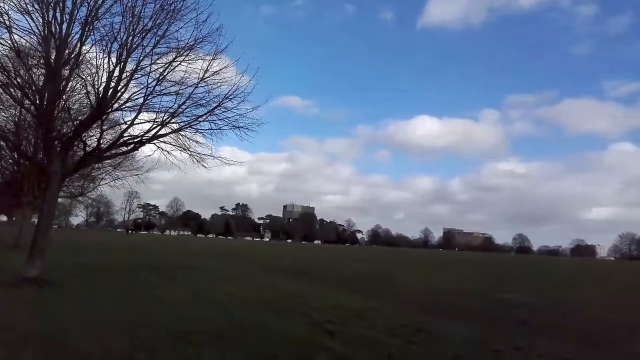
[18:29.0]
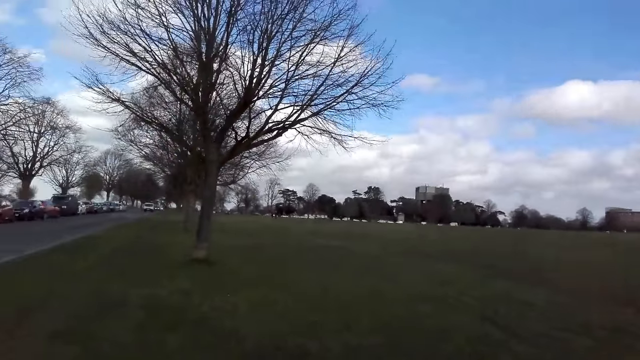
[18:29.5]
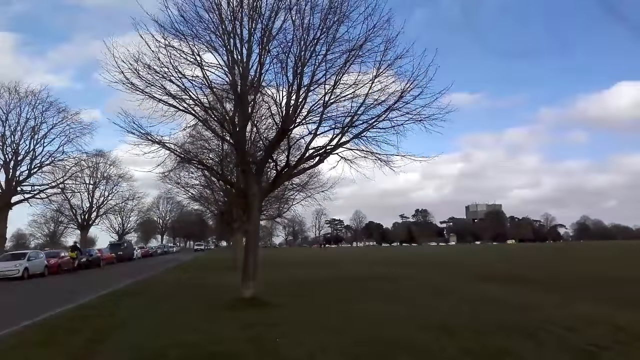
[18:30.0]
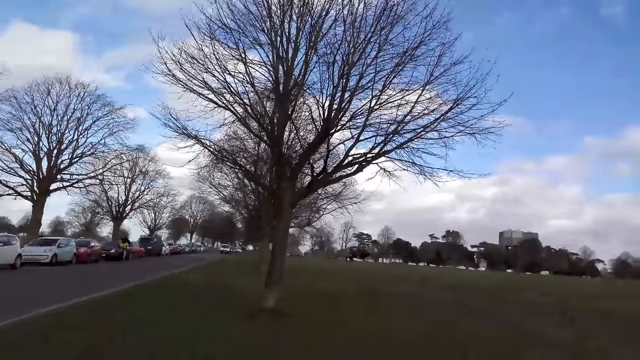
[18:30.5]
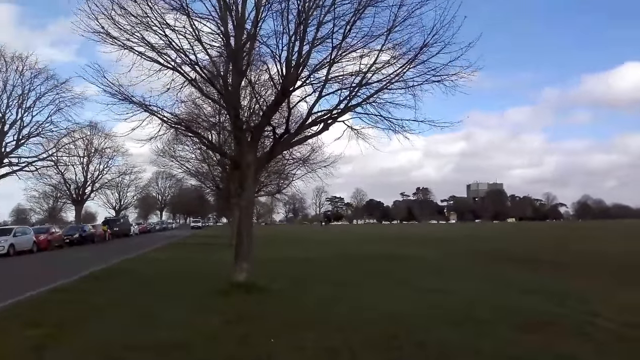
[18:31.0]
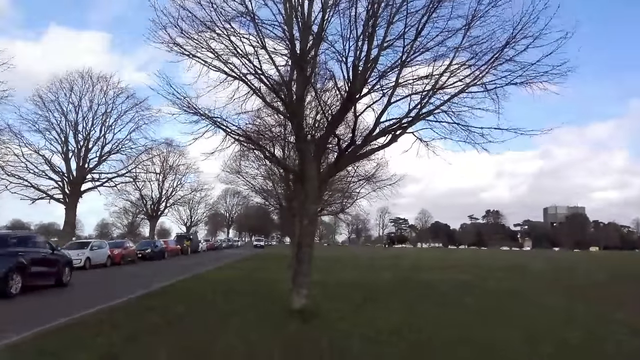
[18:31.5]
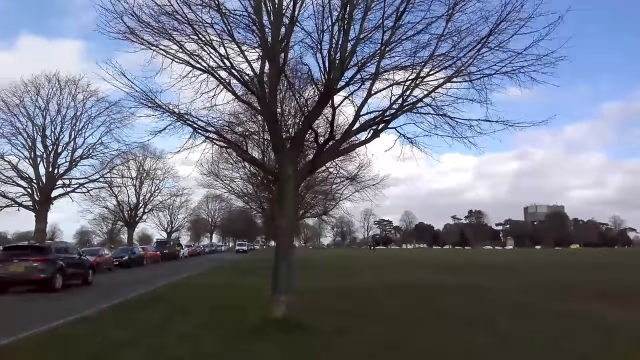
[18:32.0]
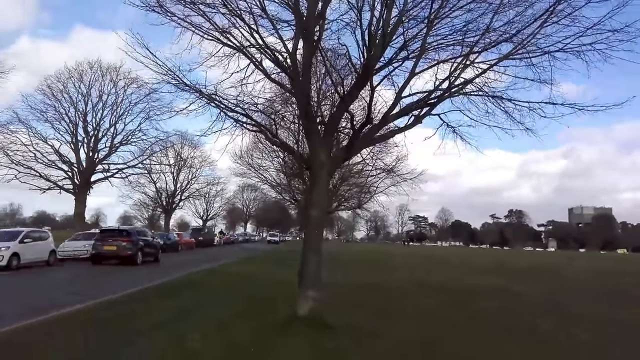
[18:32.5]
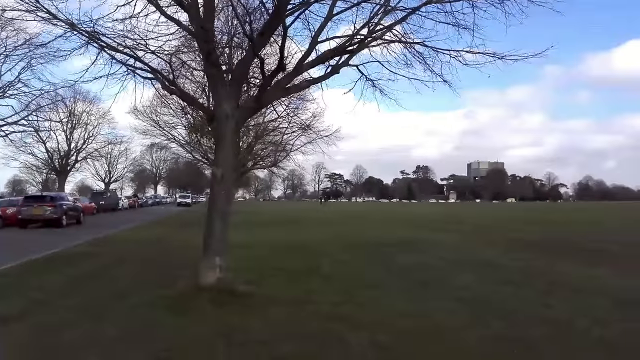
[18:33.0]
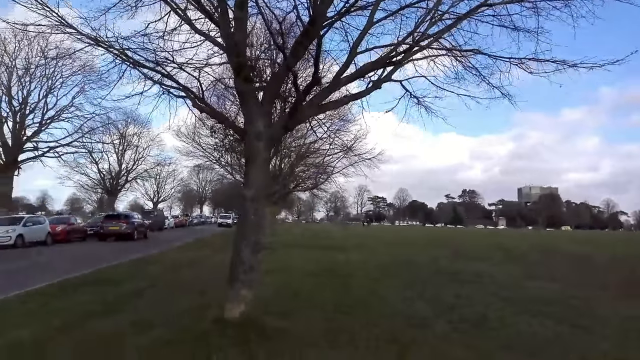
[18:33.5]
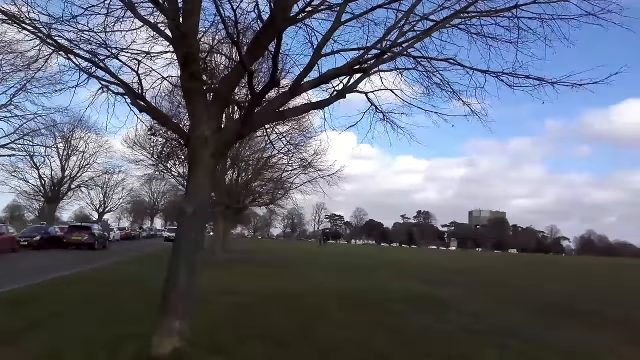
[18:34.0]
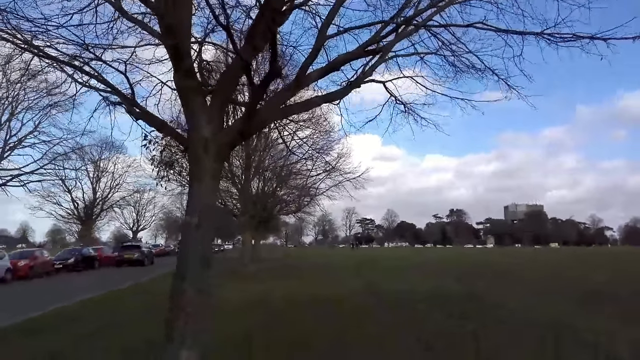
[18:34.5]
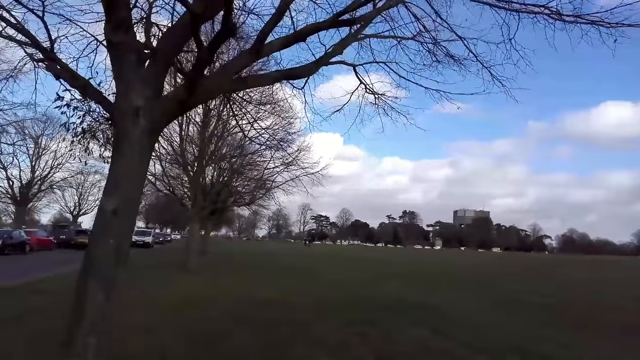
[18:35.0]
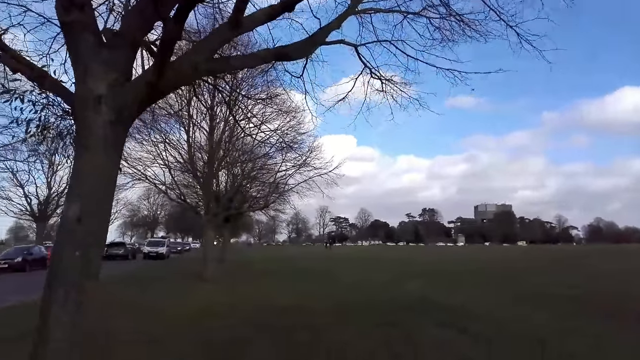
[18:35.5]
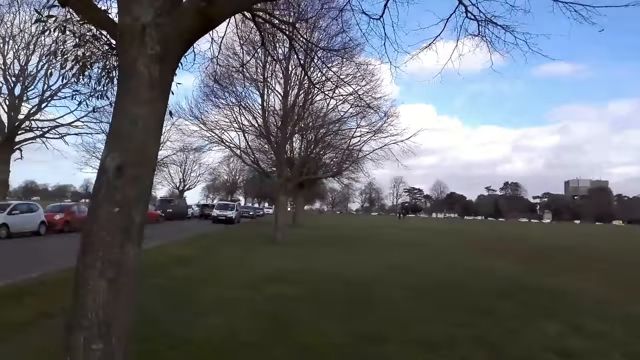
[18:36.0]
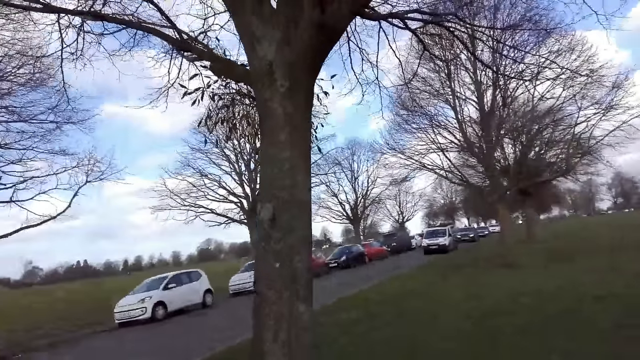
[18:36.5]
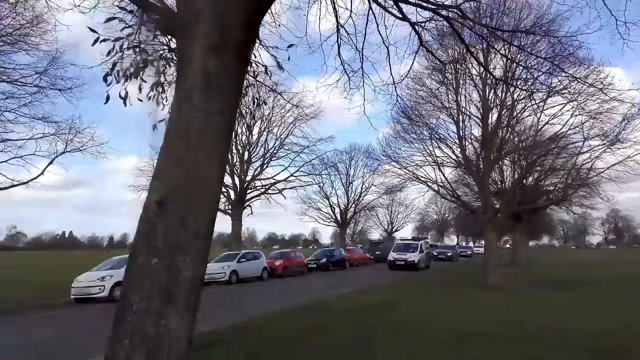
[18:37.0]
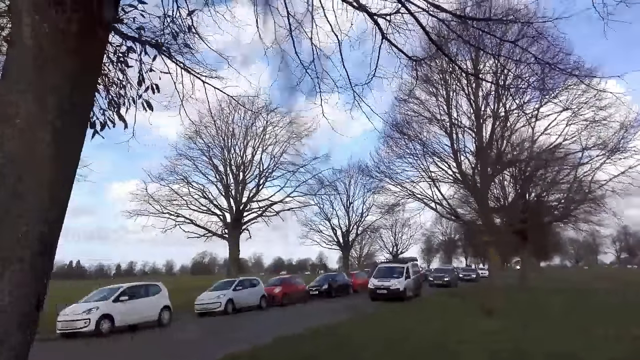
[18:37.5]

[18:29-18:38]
A black car drives past the camera wearer.

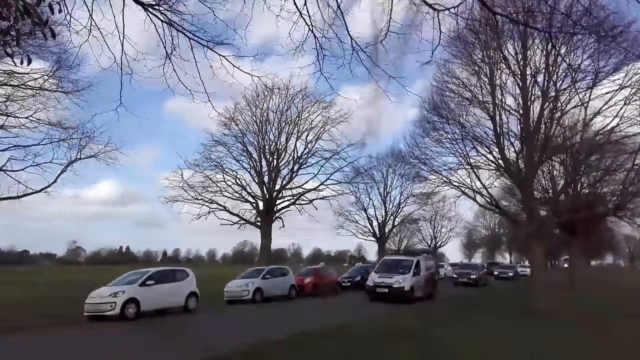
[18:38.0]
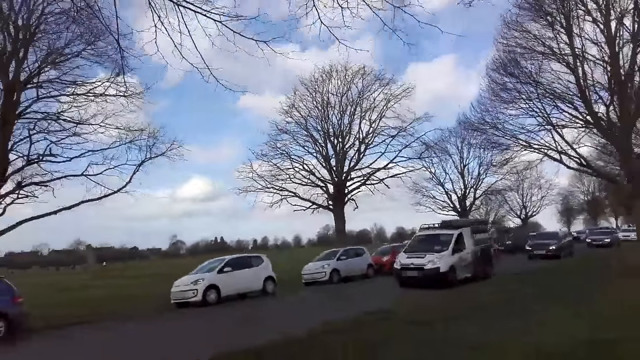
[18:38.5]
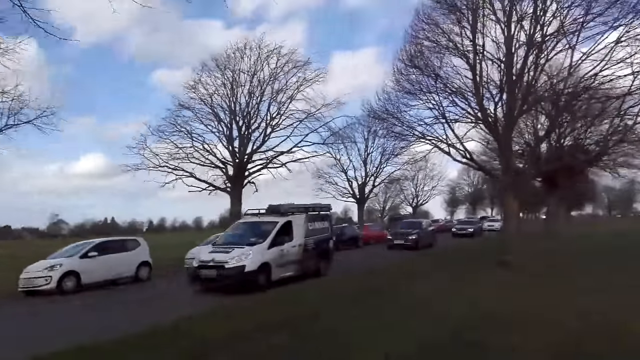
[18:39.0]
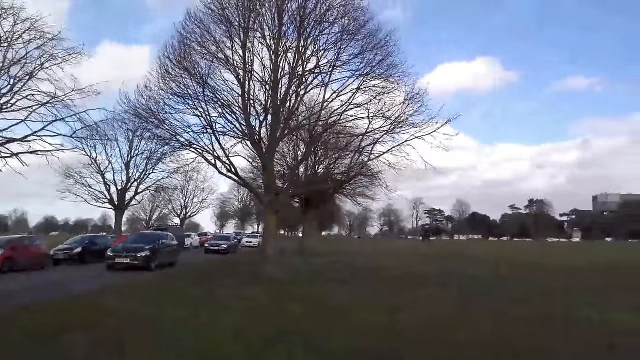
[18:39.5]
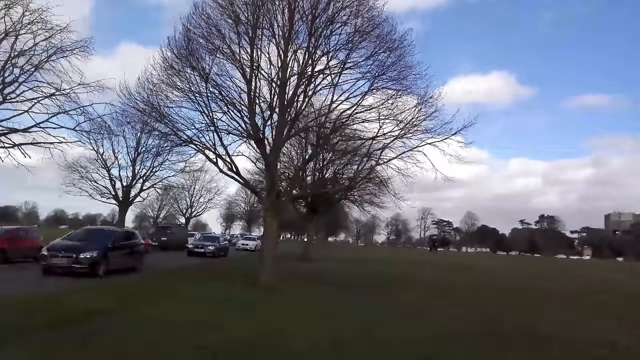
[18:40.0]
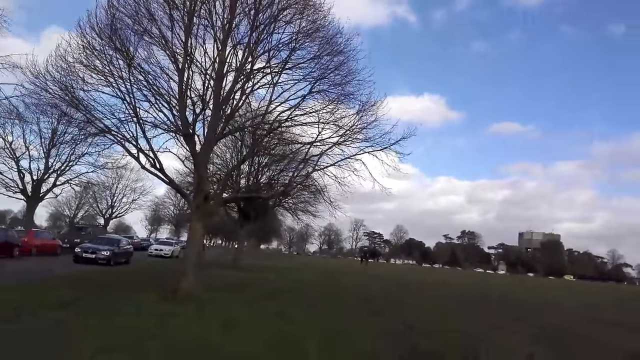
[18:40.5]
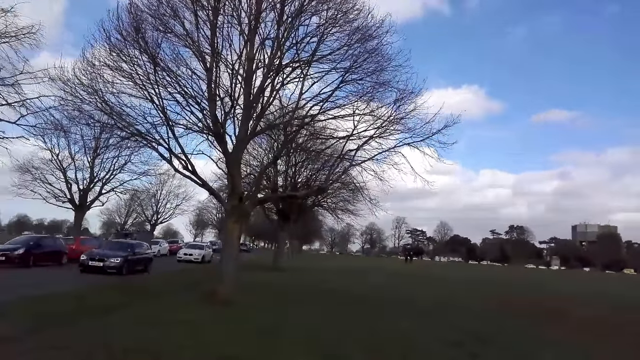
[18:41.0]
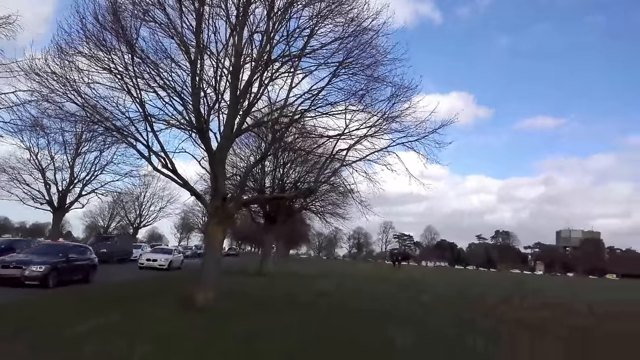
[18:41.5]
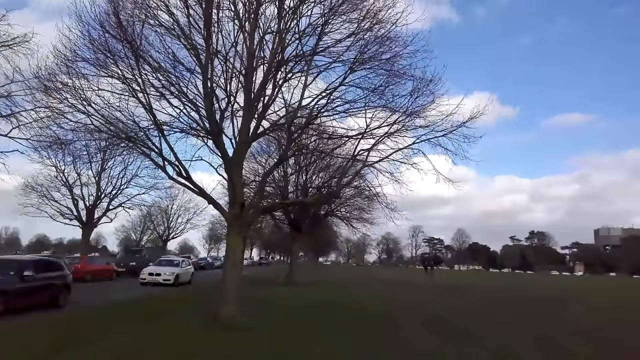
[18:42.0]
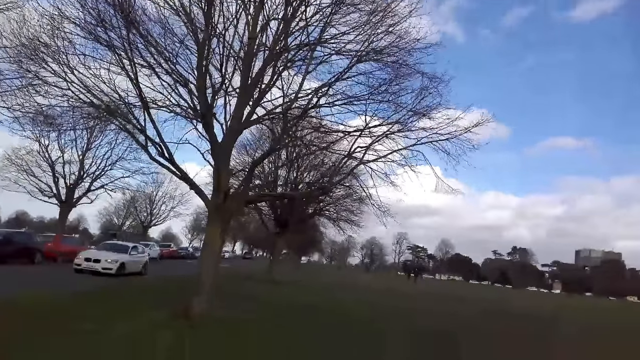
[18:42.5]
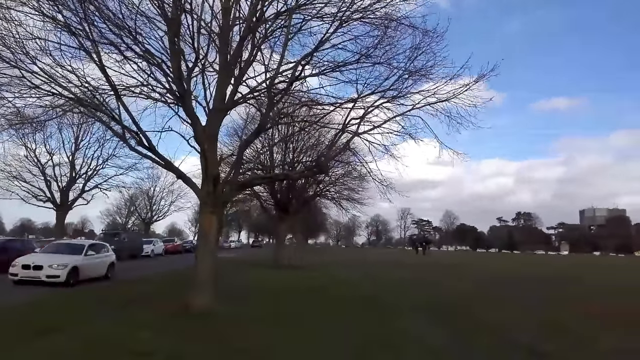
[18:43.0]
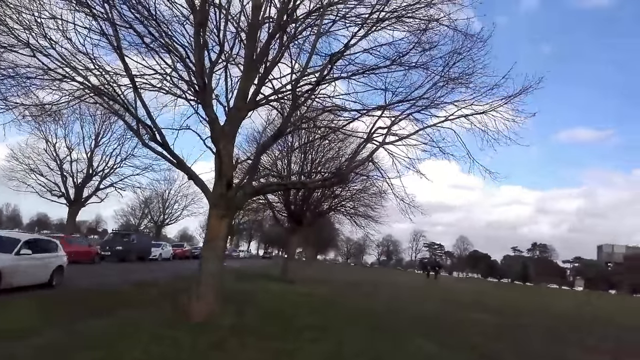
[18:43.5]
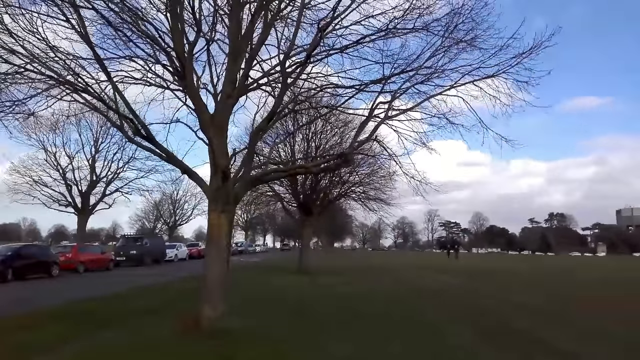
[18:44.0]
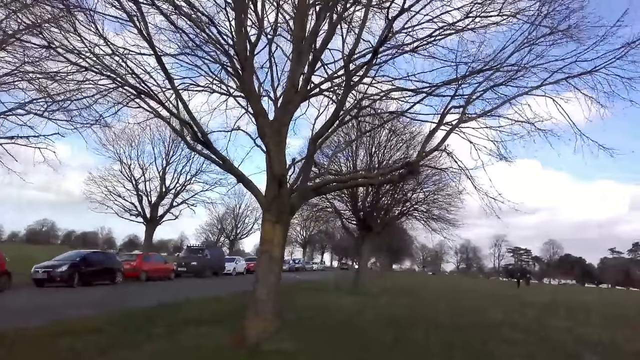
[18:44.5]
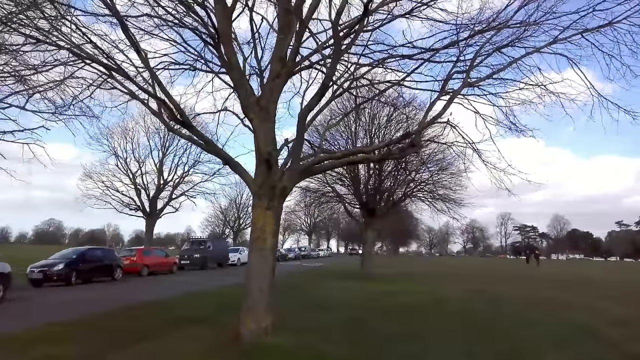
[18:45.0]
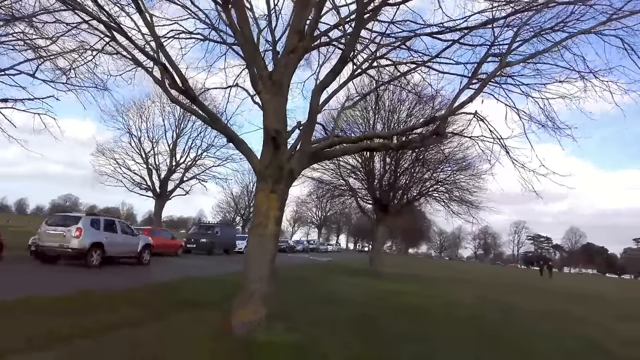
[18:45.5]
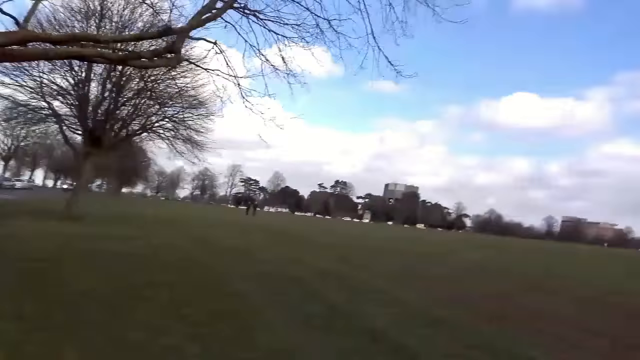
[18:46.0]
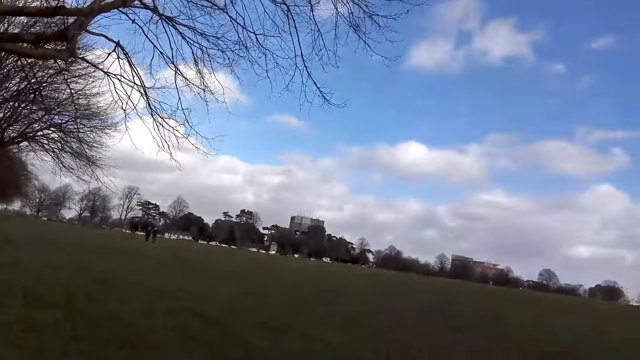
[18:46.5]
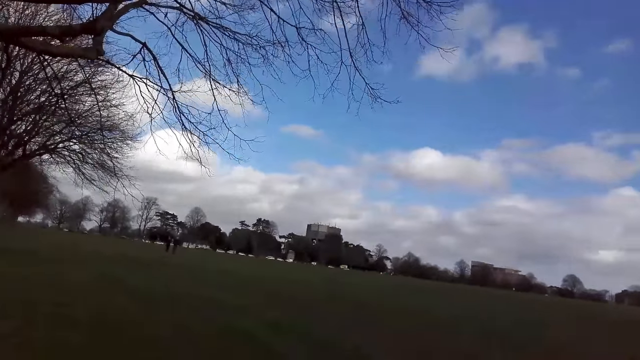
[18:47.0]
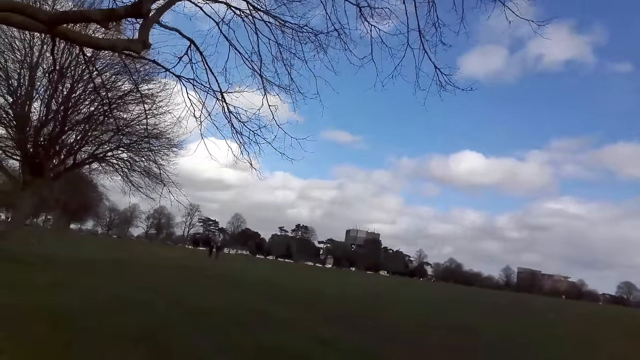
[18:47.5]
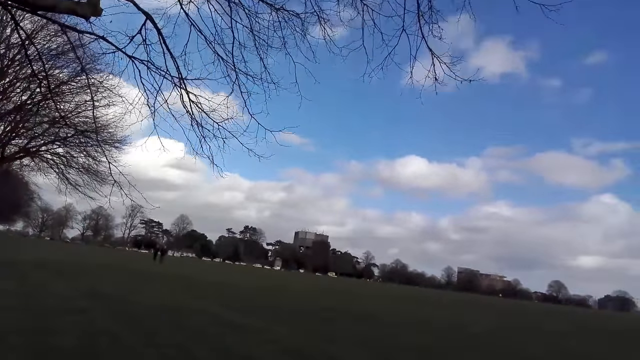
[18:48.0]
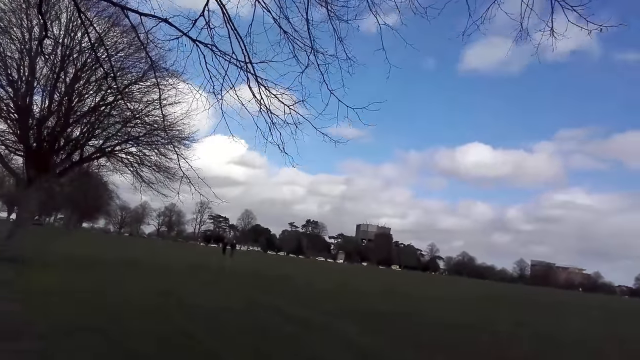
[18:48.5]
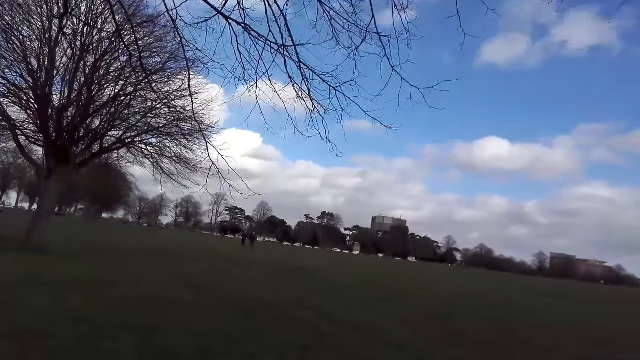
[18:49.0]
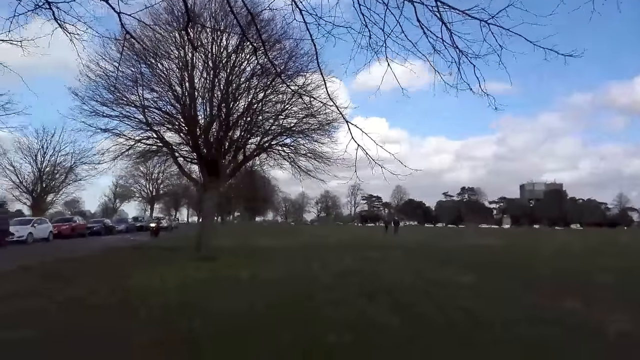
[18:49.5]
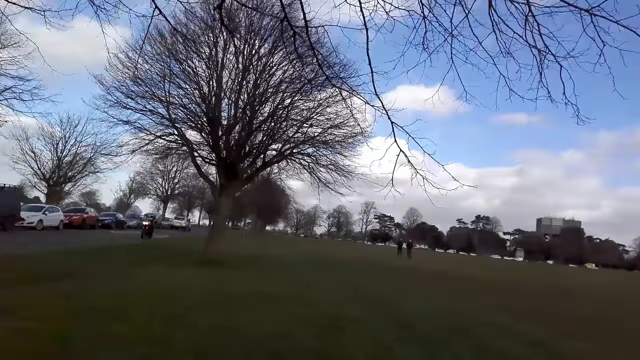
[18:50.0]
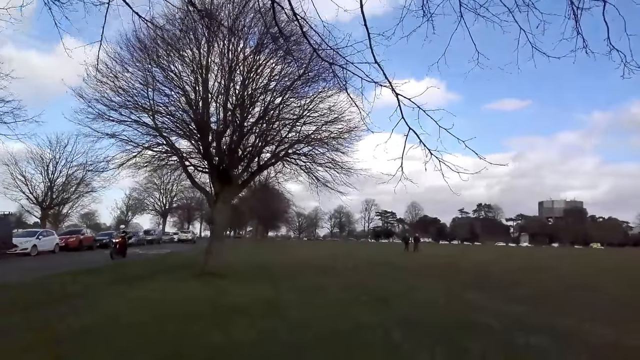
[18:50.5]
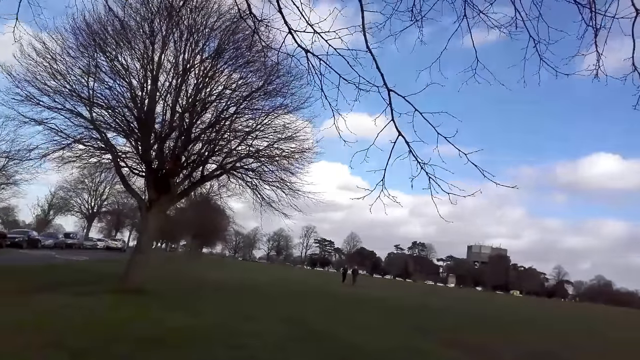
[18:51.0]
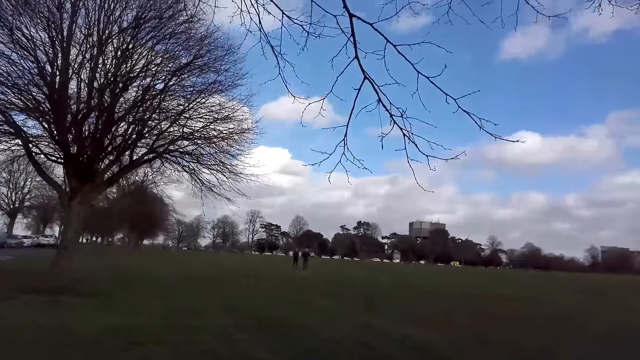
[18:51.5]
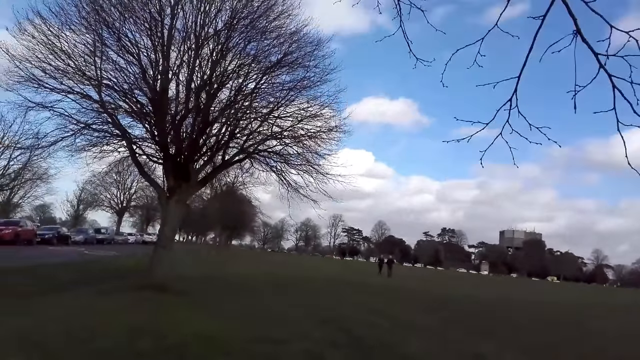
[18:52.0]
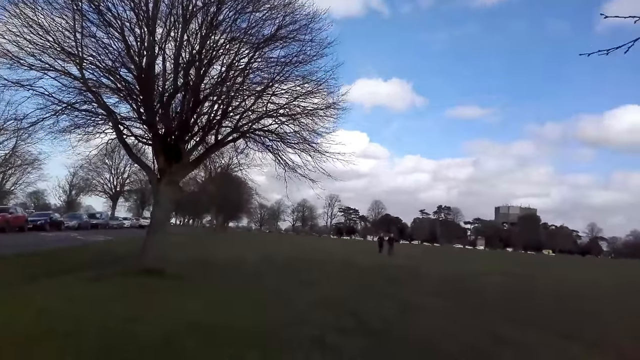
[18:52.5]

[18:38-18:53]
A van drives past the camera wearer. A black car drives past the camera wearer. A black car drives past the camera wearer again. A white car drives past the camera wearer. A silver SUV drives past the camera wearer. A motorcycle rides past the camera wearer.
